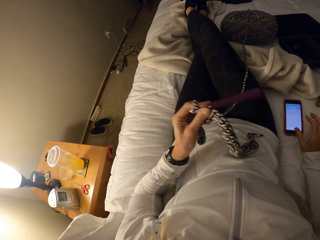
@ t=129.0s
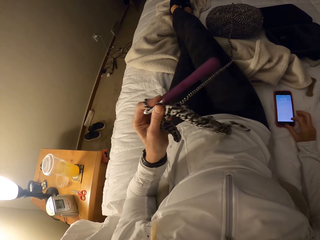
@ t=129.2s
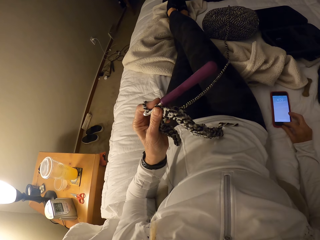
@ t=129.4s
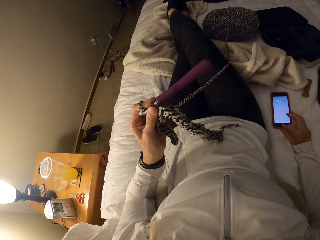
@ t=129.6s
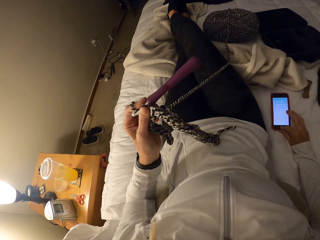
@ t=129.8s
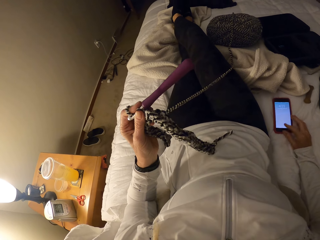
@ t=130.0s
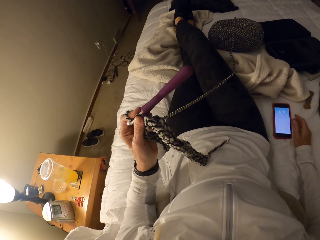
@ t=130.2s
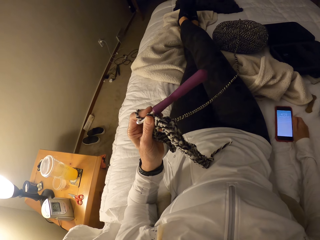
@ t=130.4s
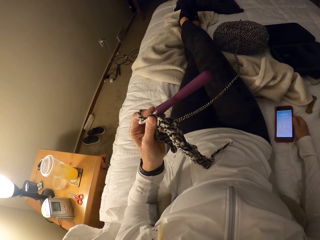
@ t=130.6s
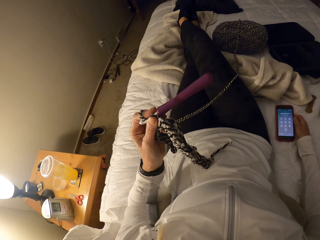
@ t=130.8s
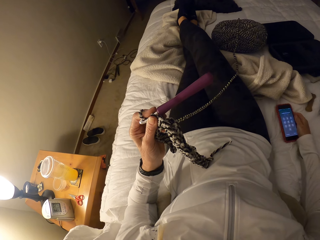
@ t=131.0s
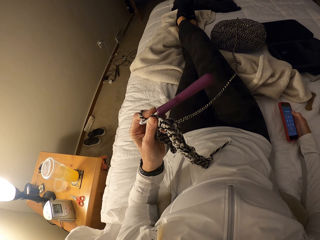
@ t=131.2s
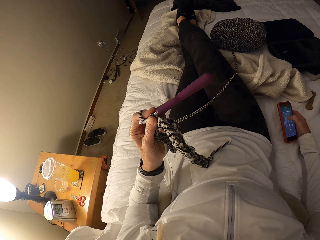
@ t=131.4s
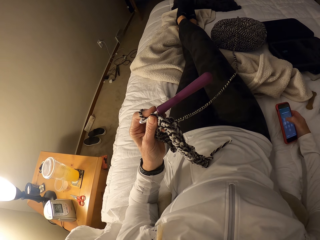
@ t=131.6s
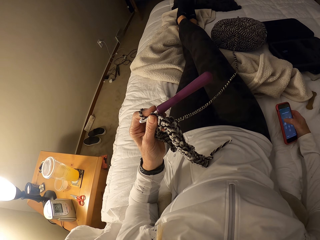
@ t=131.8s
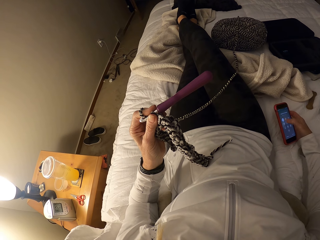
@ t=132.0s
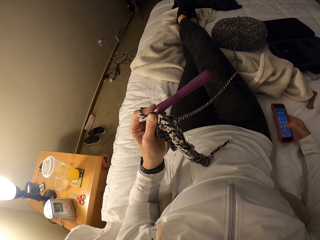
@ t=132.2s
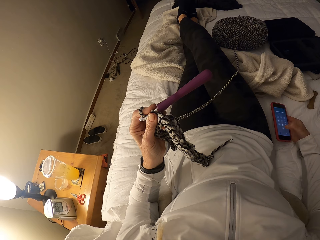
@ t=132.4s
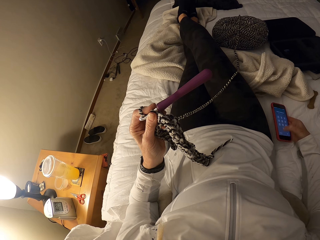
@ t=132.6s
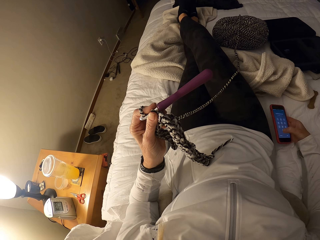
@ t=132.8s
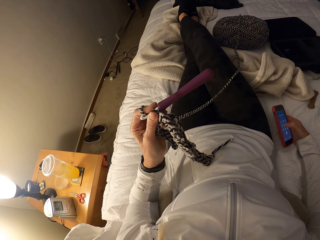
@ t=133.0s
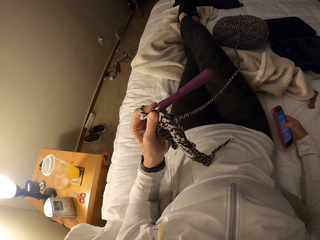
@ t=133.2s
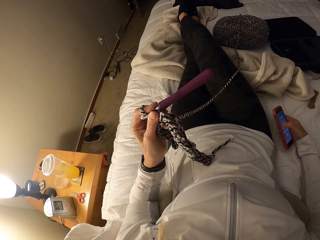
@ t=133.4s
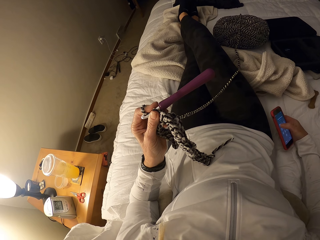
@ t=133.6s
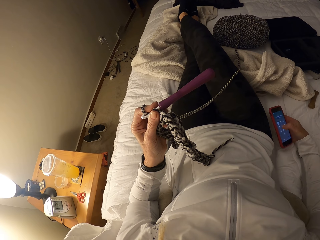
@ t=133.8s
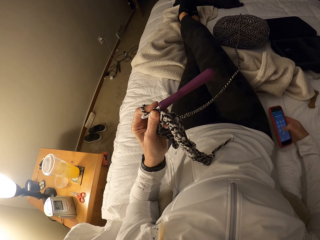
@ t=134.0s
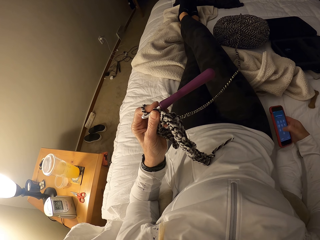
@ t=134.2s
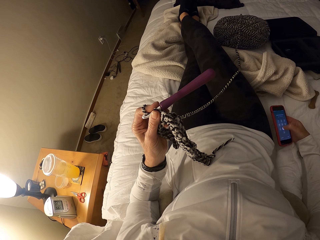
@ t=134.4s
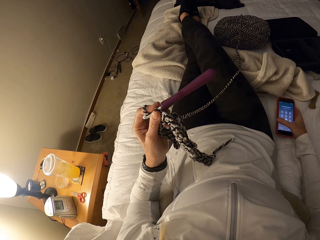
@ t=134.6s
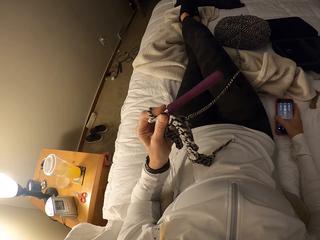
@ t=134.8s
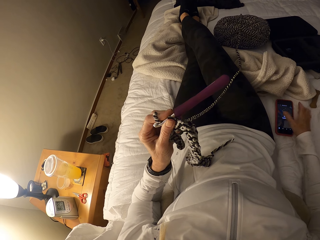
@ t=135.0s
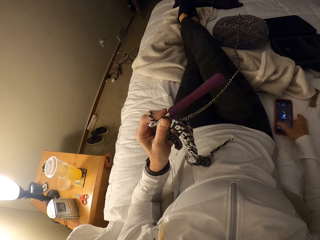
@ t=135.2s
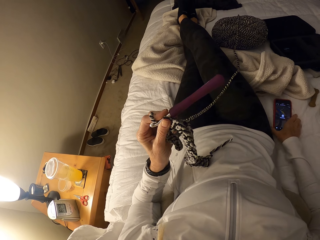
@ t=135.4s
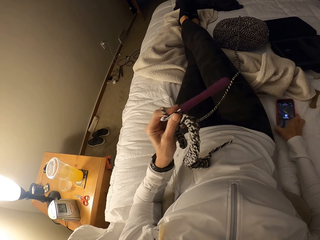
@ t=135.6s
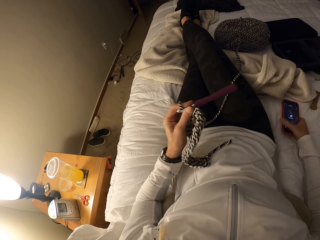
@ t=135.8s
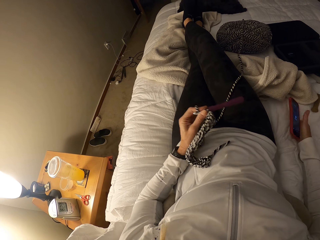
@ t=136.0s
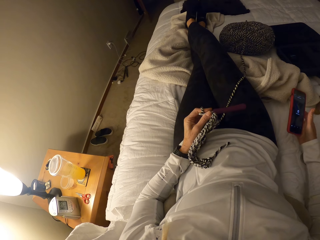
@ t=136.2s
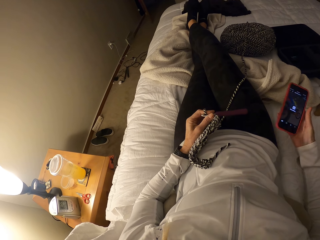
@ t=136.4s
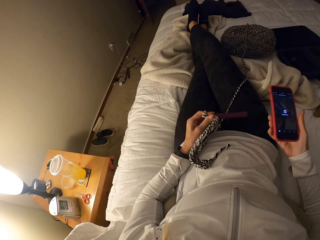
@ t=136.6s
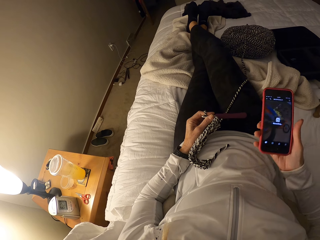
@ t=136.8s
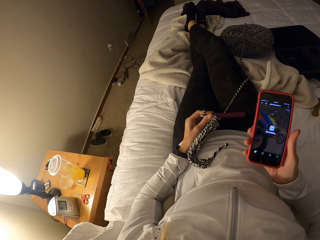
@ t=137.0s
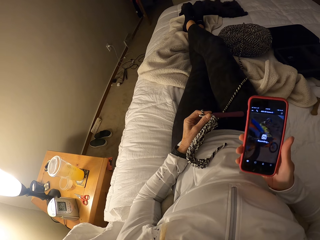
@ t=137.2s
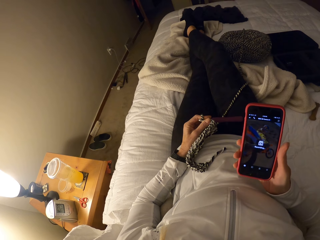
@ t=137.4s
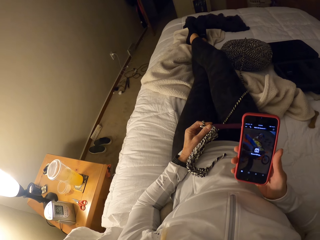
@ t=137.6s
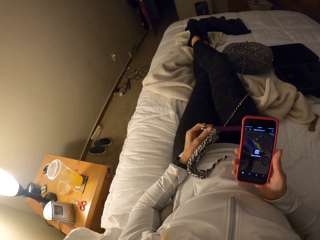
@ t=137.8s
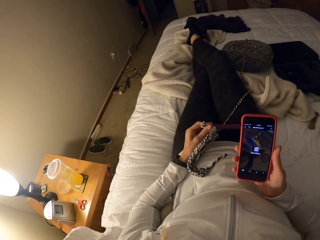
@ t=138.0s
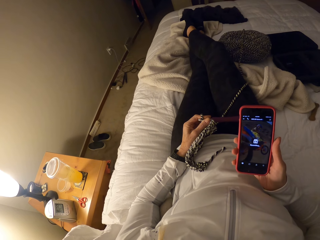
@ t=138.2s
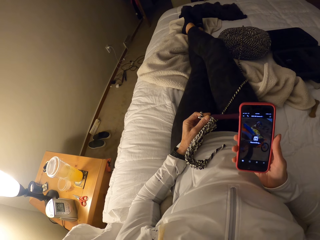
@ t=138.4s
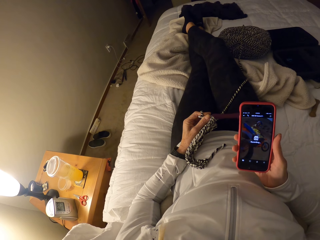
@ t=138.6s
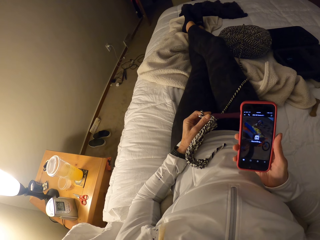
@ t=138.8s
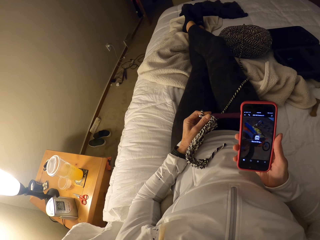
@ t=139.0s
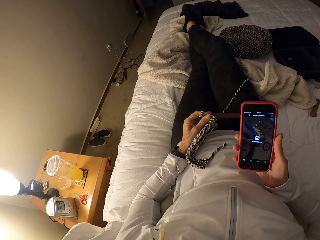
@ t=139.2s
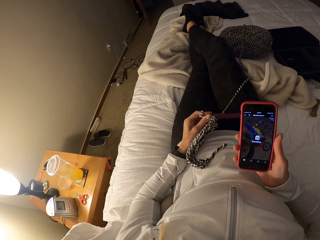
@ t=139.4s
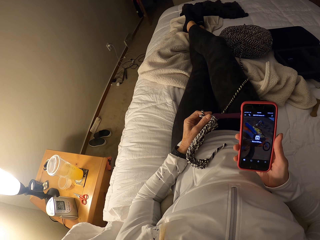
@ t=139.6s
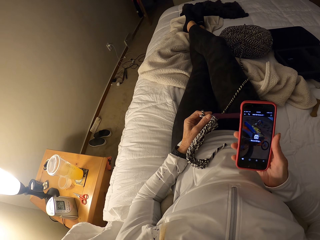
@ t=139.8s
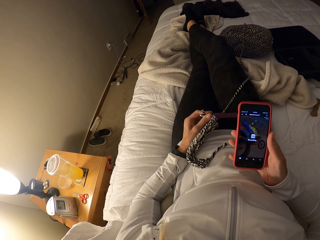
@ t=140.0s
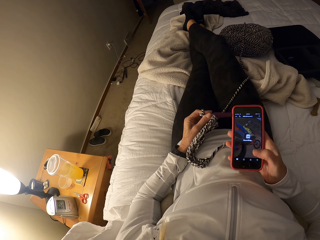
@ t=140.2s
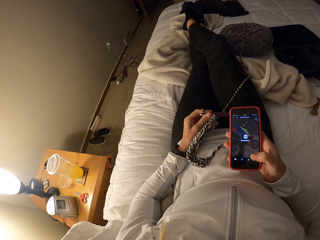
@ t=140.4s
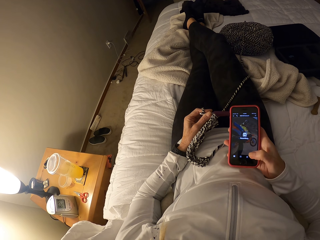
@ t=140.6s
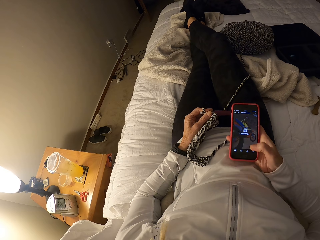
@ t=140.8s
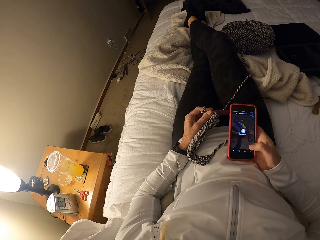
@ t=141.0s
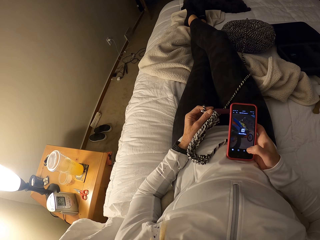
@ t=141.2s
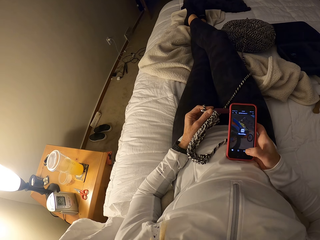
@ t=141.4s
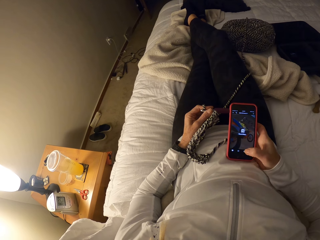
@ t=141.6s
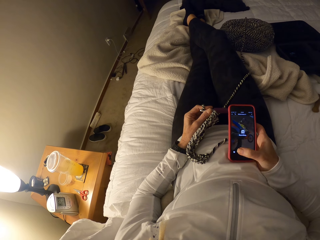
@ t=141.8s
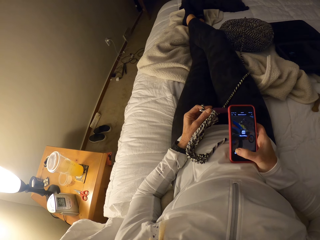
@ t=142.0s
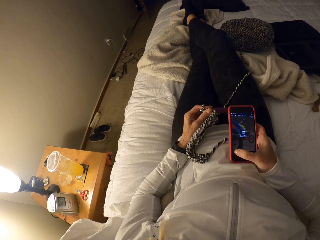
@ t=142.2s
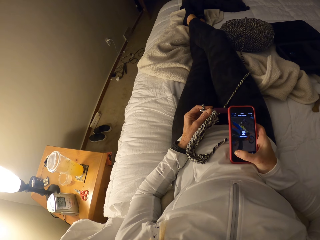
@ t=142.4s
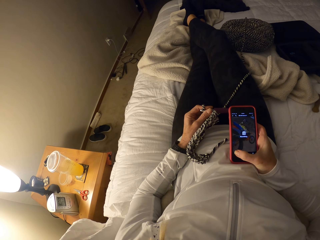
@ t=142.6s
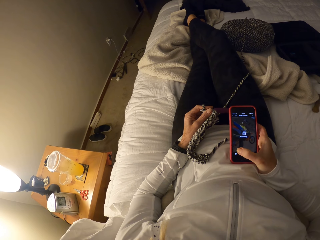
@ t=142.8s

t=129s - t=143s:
The camera wearer holds the crochet hook. They tap on the phone and hold the phone in the hand. They type on the phone. They dial the phone. They put the phone down. They pick up the phone. They look at the phone. They press the phone.

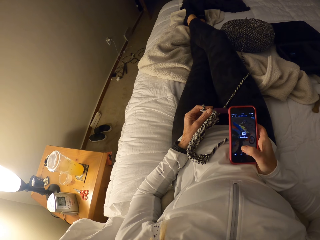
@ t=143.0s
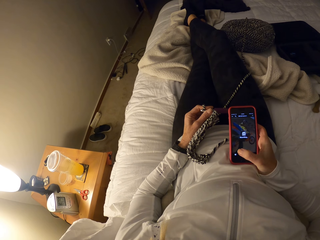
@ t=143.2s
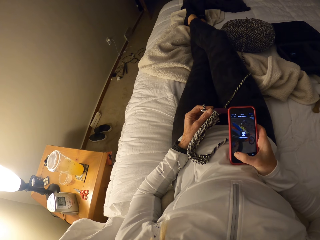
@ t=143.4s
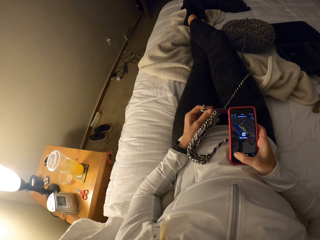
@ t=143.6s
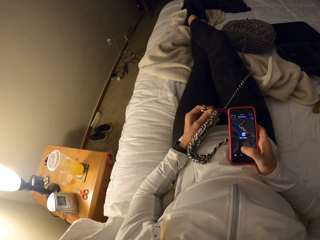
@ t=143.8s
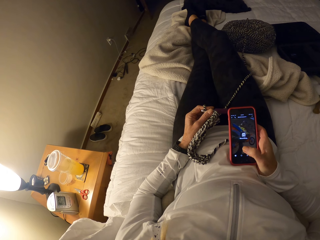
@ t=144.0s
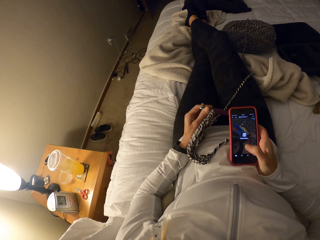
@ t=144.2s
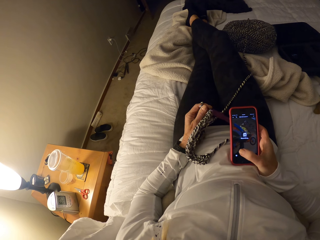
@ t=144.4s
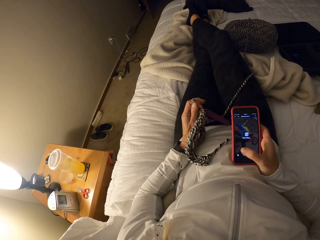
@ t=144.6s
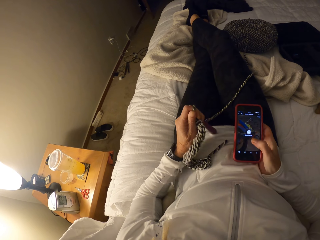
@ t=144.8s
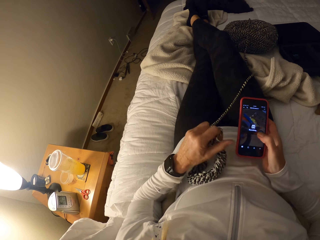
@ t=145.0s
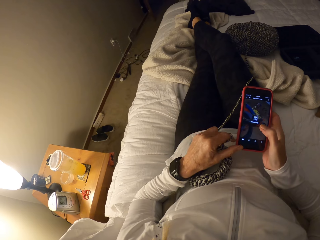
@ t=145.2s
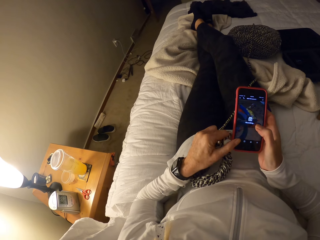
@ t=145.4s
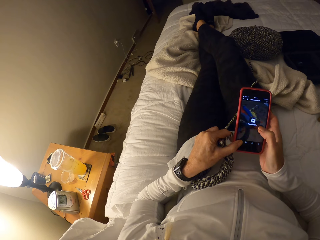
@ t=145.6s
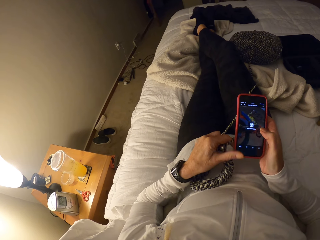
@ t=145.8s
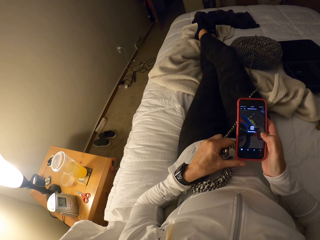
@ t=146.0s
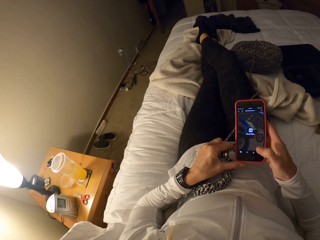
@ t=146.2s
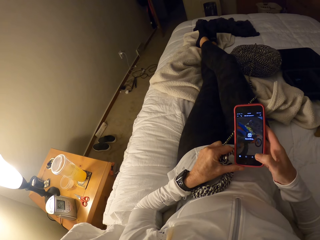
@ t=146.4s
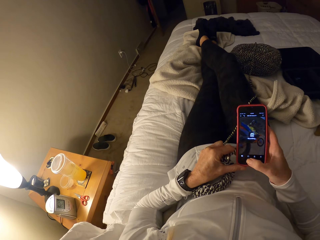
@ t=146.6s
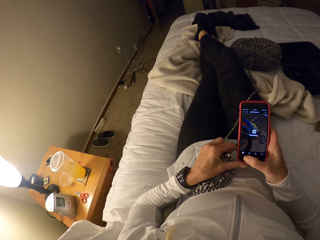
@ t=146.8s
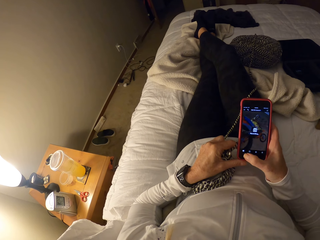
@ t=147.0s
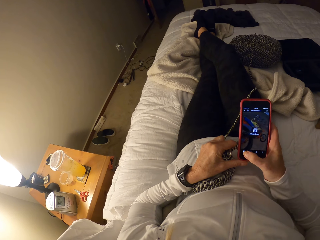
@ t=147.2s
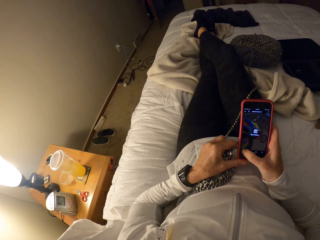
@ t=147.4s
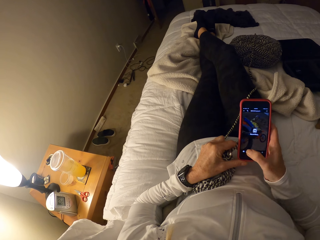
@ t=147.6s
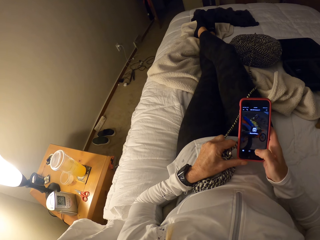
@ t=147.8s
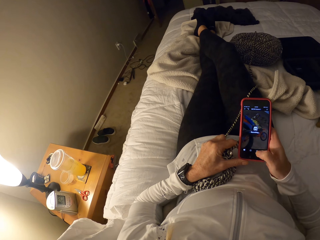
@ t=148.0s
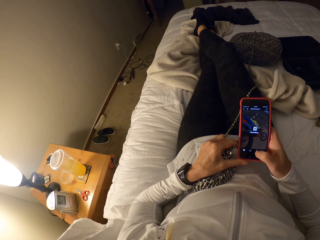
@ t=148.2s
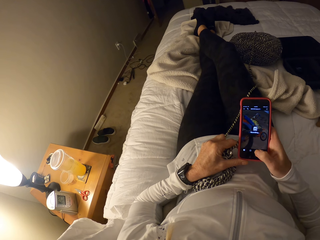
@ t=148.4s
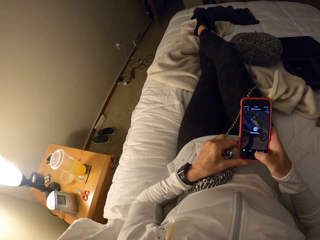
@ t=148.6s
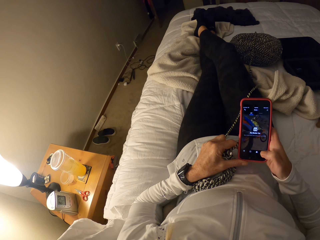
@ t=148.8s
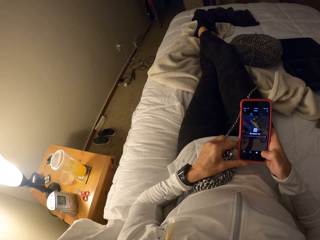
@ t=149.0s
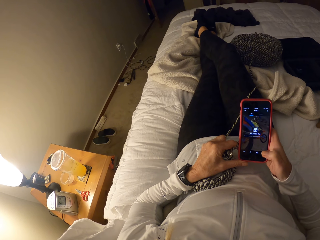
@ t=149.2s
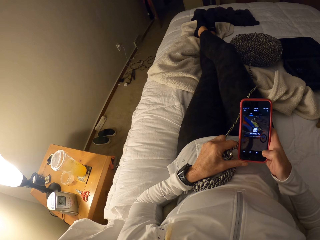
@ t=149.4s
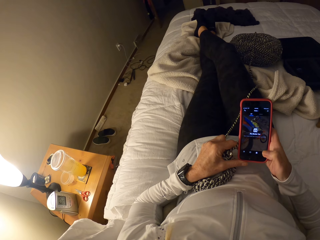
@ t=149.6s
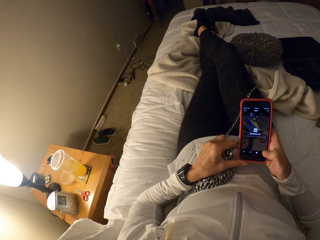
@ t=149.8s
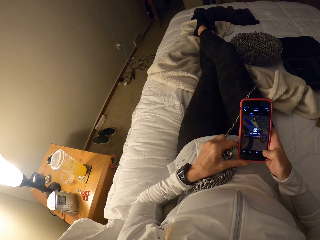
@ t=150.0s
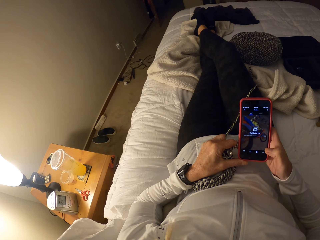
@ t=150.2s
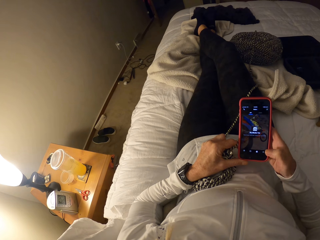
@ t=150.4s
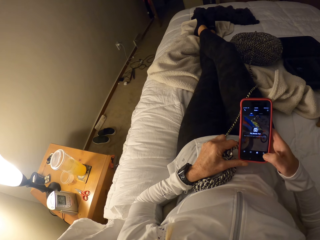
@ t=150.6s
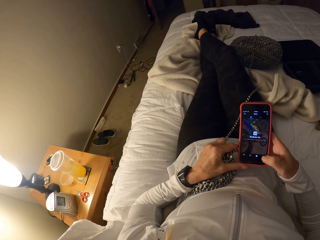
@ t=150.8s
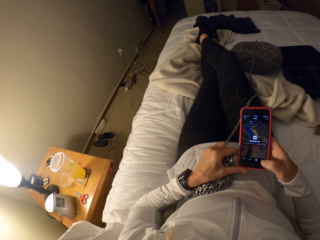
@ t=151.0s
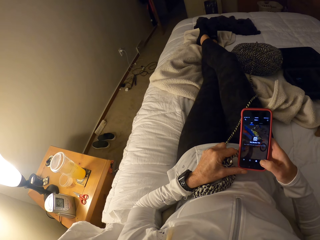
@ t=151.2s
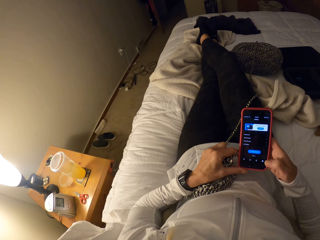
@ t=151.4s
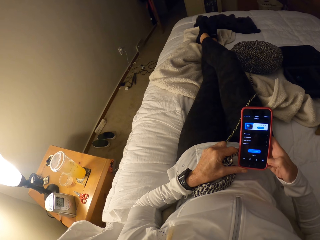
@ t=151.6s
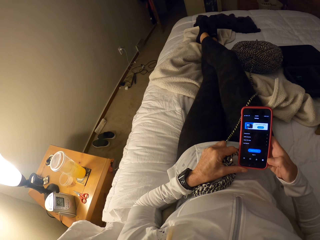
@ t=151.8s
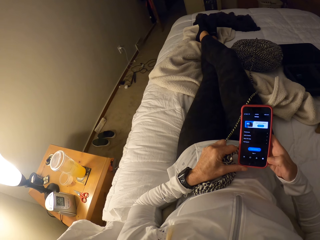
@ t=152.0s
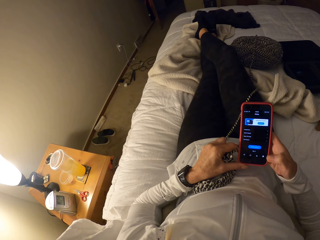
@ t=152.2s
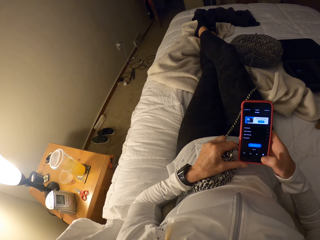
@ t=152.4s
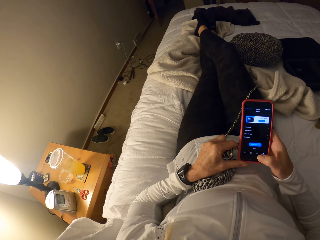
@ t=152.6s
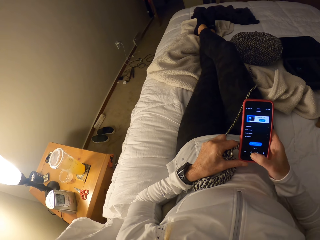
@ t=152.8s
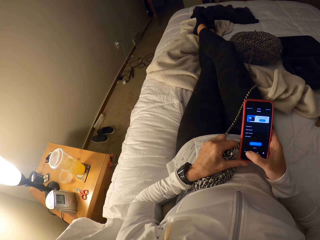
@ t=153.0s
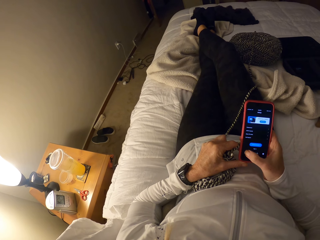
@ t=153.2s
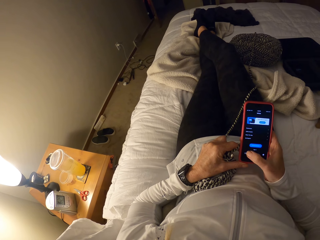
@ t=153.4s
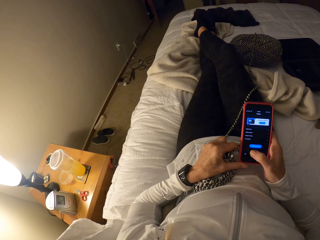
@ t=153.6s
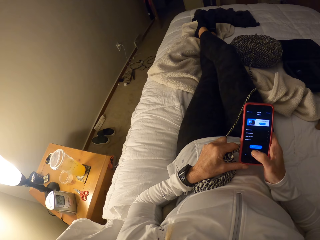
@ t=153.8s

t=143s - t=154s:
The camera wearer dials the phone multiple times. They hold the phone with two hands. They dial the phone.
